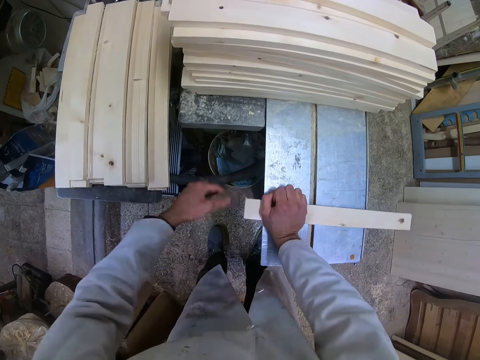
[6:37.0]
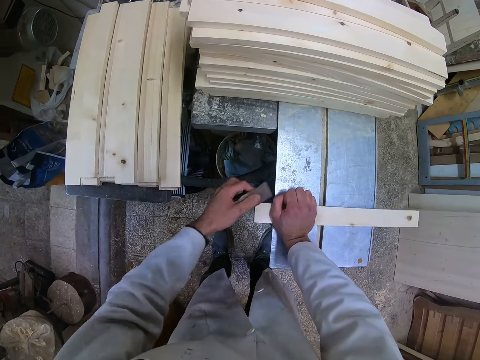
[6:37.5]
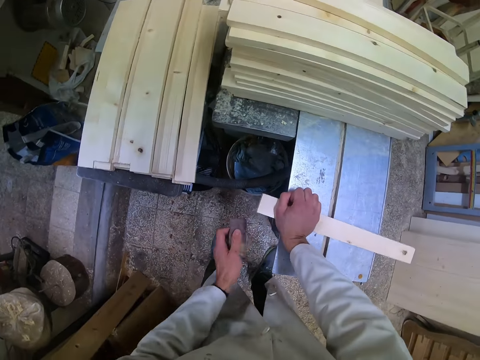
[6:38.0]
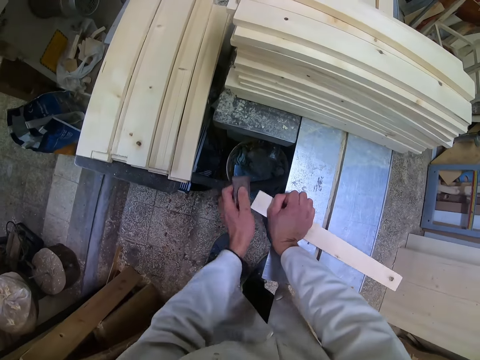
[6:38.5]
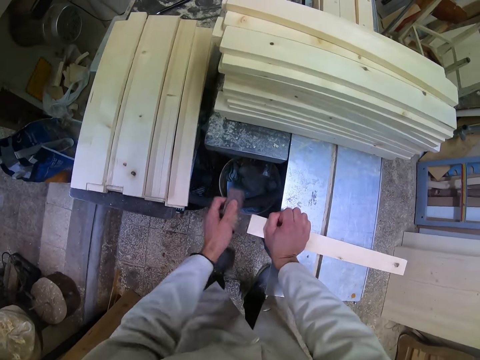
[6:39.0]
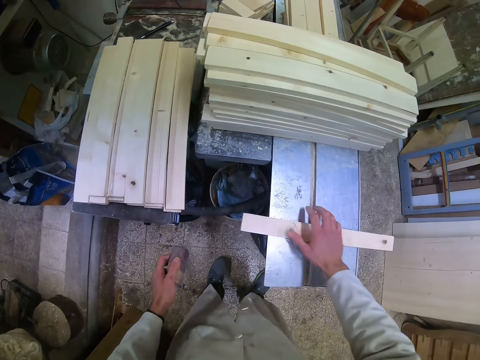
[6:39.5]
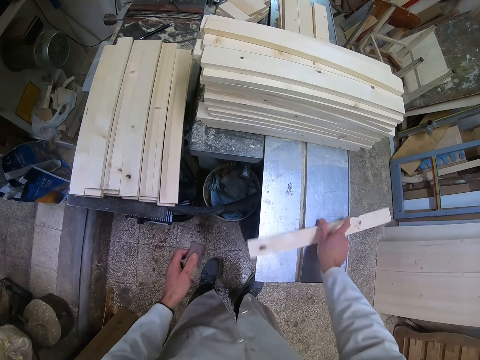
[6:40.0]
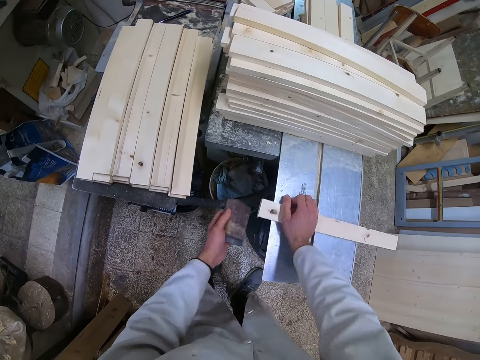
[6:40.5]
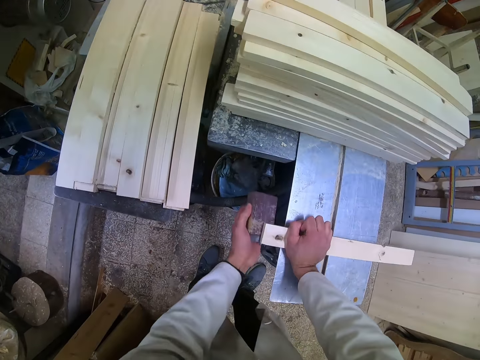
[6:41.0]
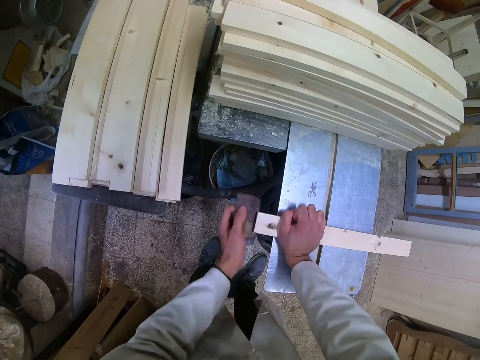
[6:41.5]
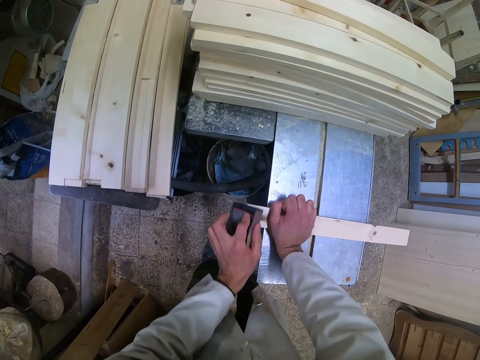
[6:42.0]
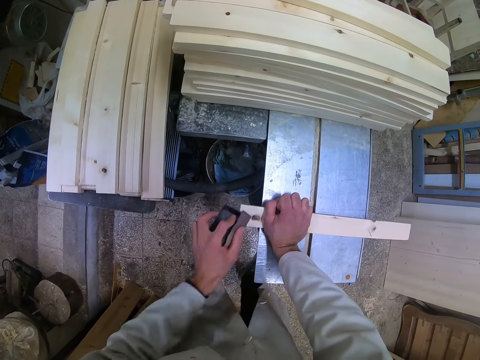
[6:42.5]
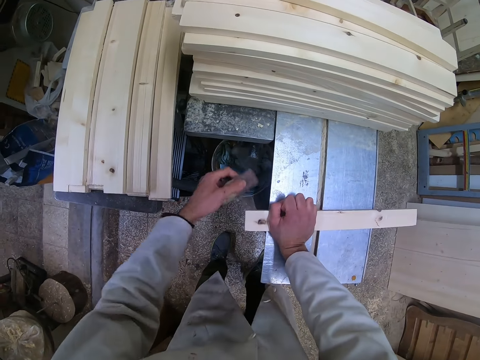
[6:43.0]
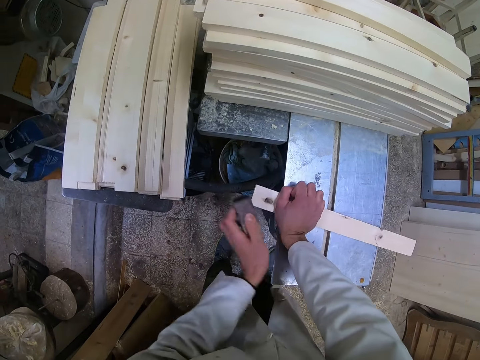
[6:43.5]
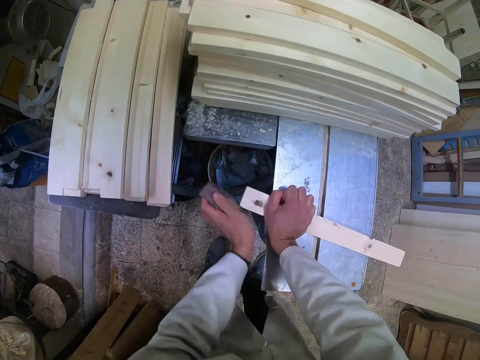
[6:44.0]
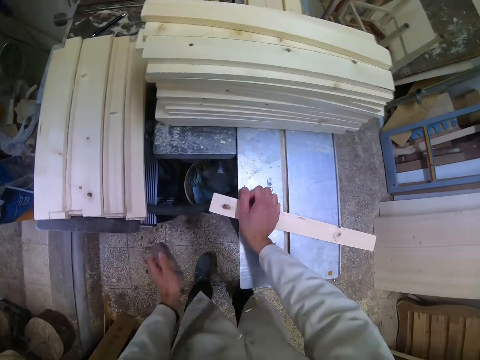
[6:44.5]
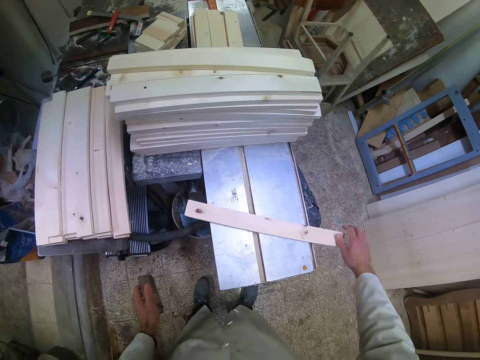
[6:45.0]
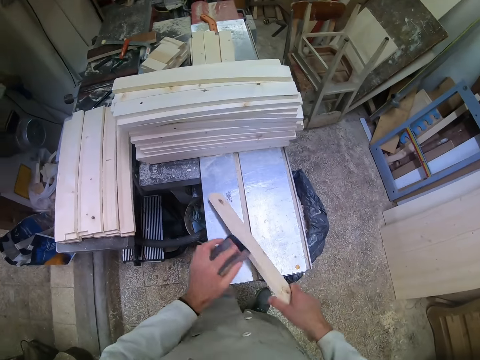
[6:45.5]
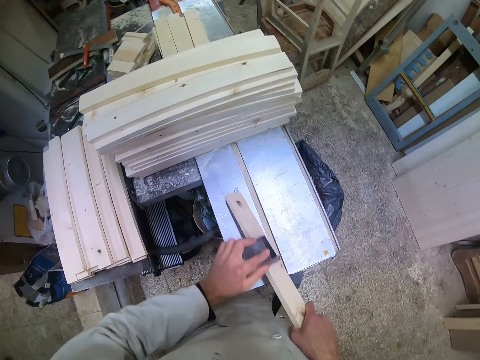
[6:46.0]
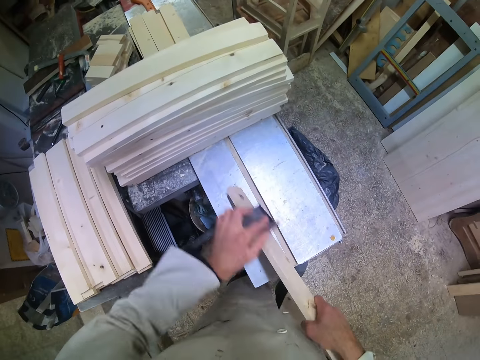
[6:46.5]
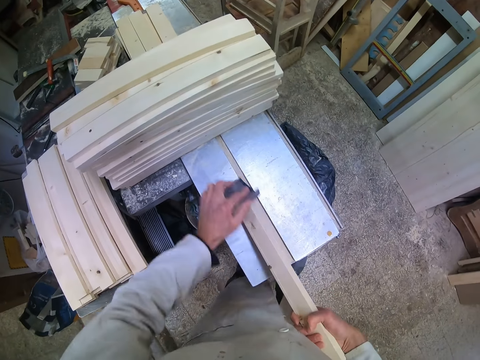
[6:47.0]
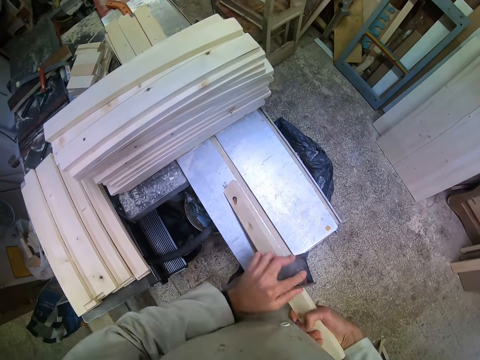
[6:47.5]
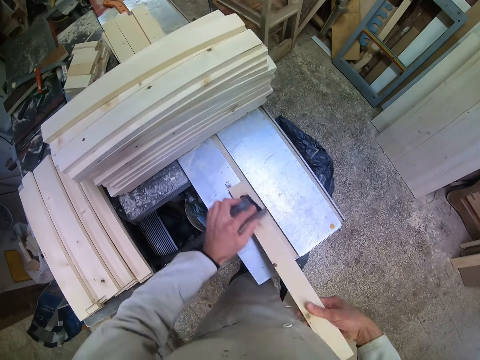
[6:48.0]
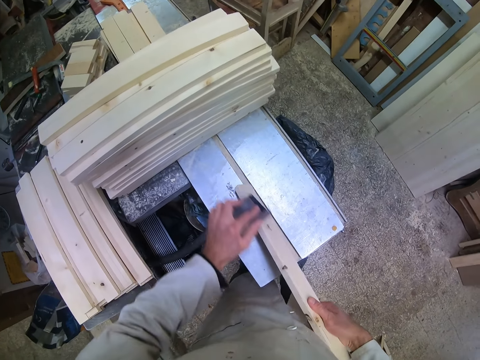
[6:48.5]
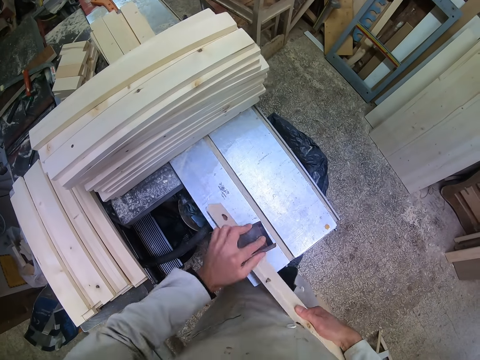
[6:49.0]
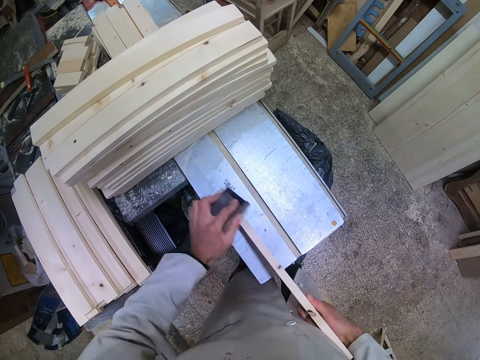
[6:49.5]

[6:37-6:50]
The camera wearer flips the piece of wood. They press the timber on the surface. They smoothen the edge of the piece of wood with the sand paper. They pick the timber and wipe the timber height.

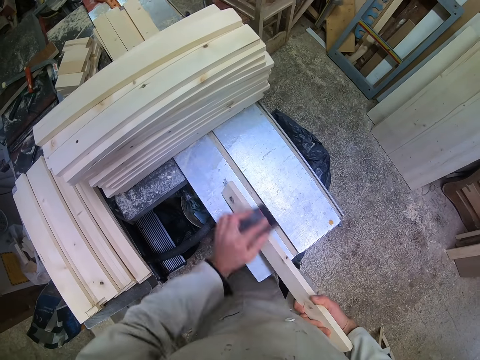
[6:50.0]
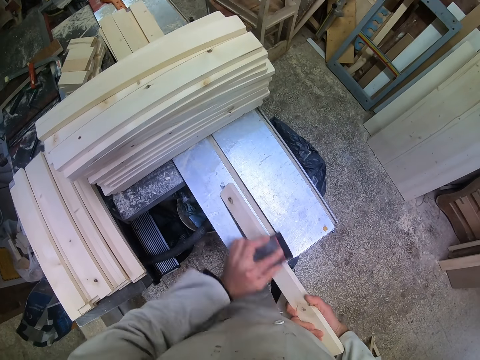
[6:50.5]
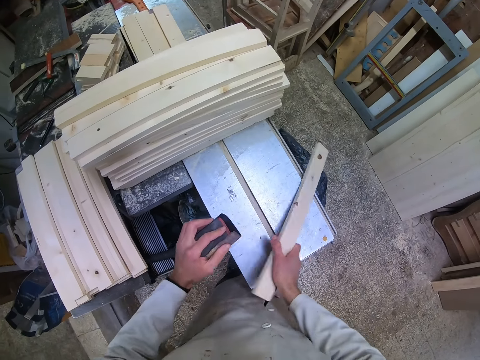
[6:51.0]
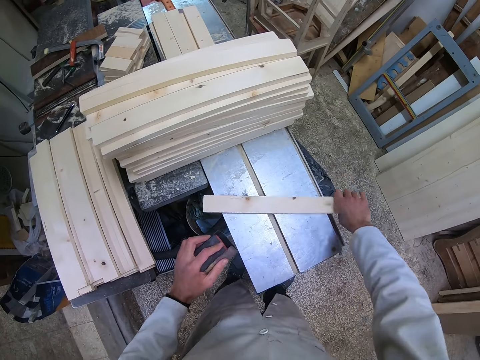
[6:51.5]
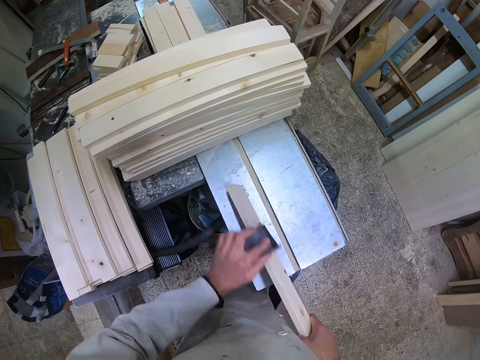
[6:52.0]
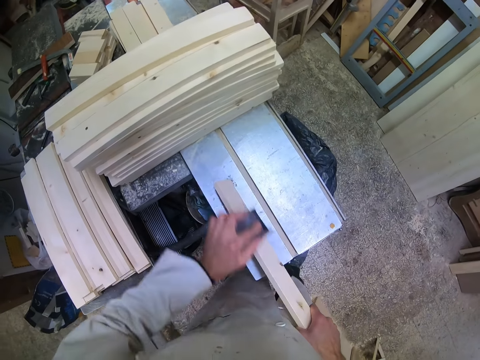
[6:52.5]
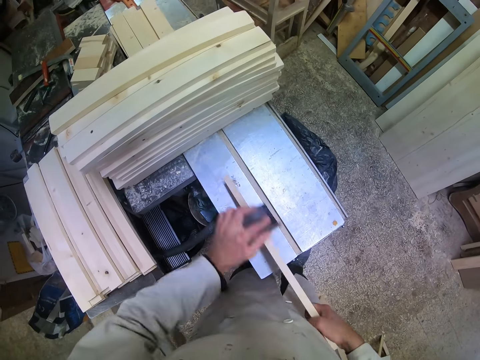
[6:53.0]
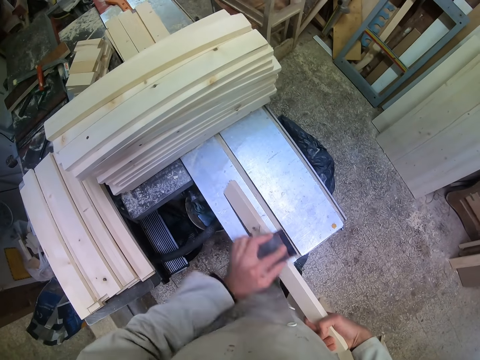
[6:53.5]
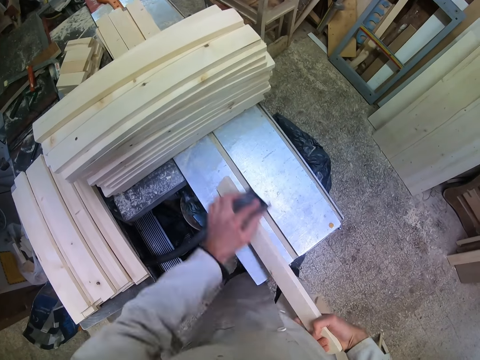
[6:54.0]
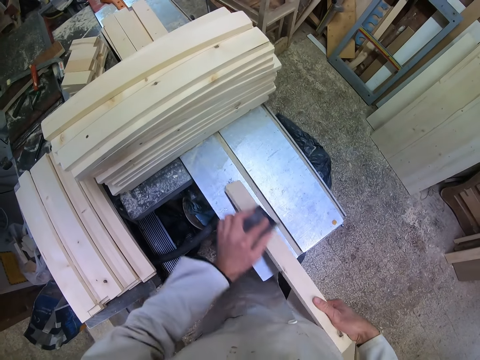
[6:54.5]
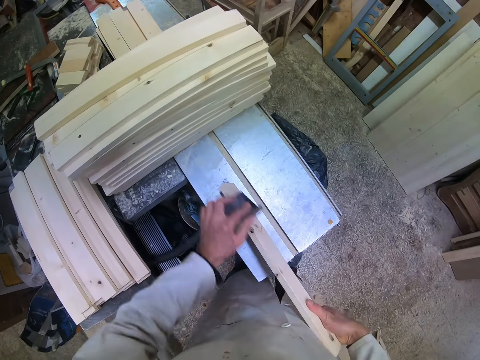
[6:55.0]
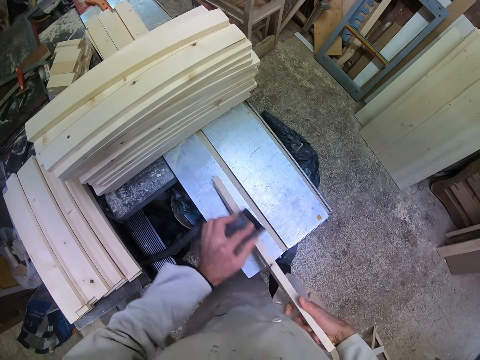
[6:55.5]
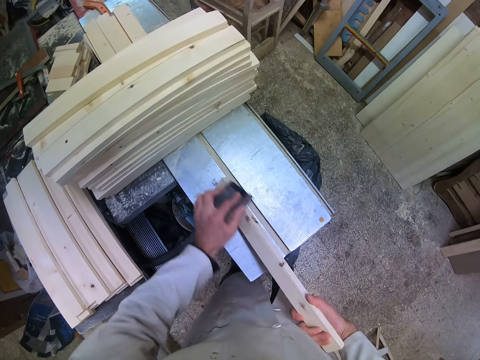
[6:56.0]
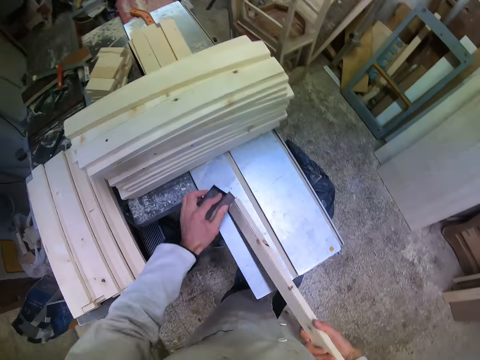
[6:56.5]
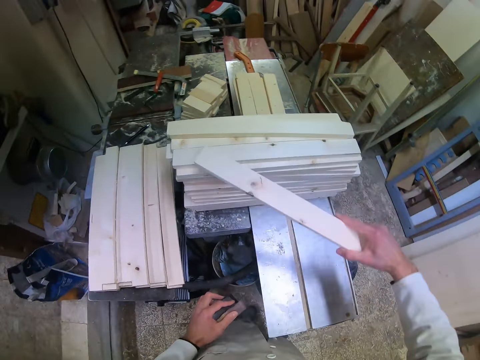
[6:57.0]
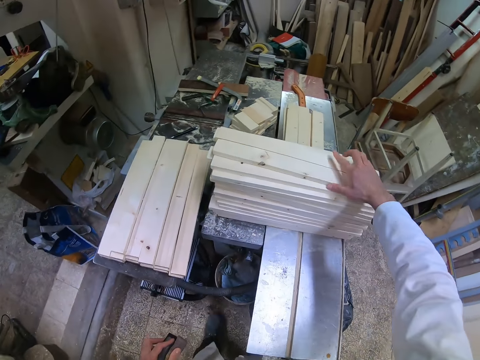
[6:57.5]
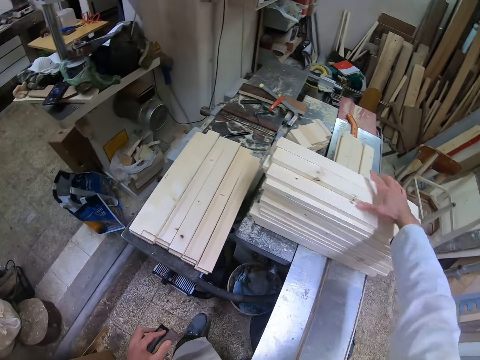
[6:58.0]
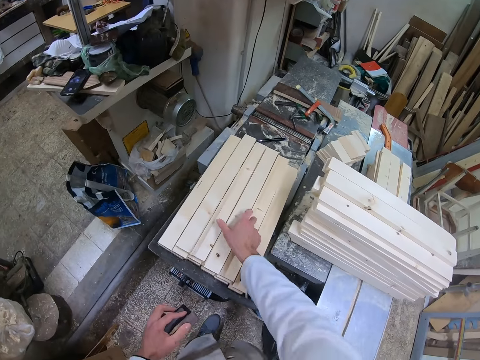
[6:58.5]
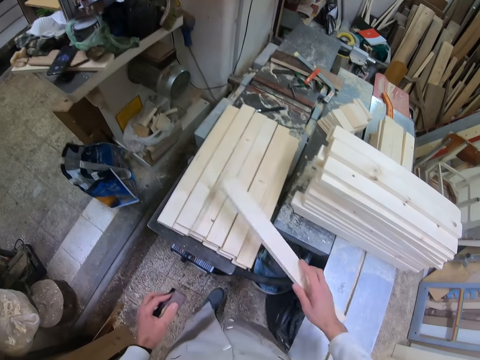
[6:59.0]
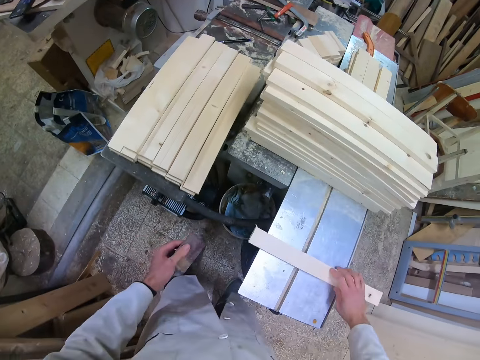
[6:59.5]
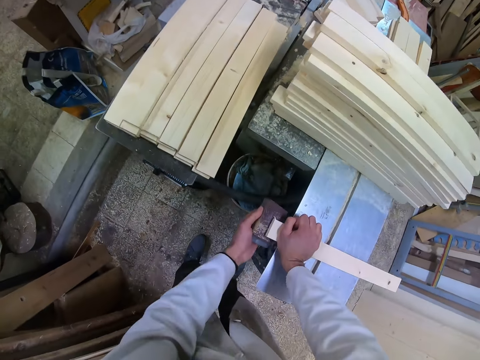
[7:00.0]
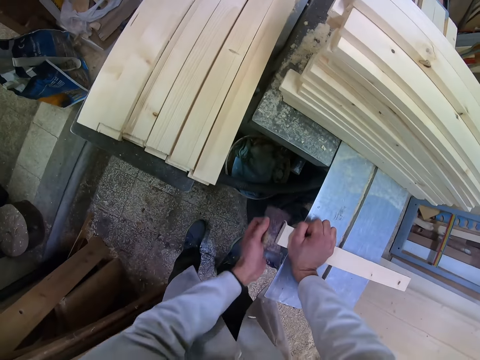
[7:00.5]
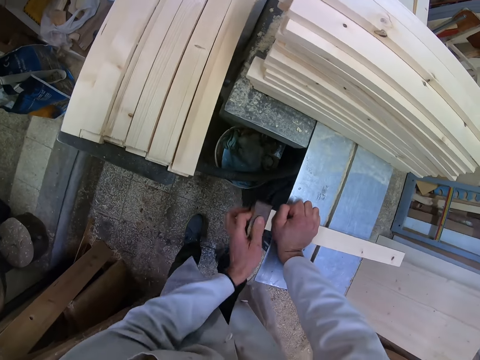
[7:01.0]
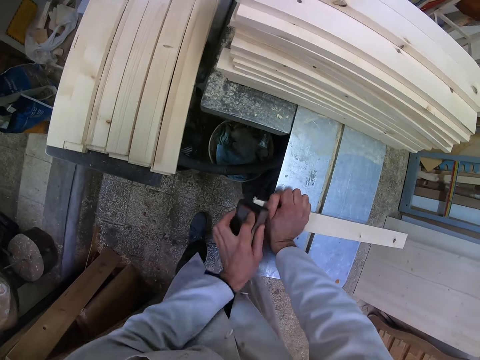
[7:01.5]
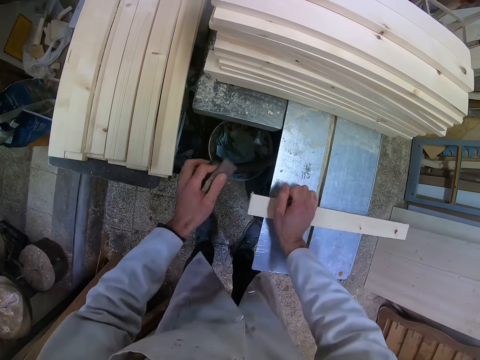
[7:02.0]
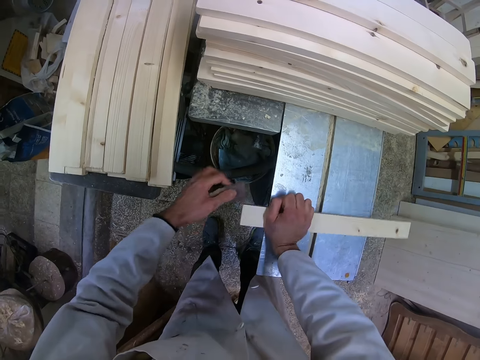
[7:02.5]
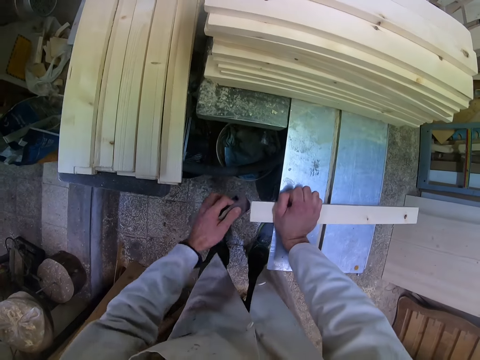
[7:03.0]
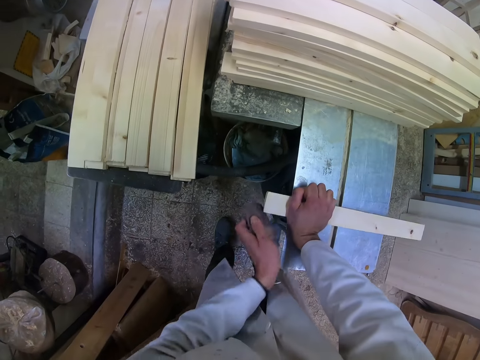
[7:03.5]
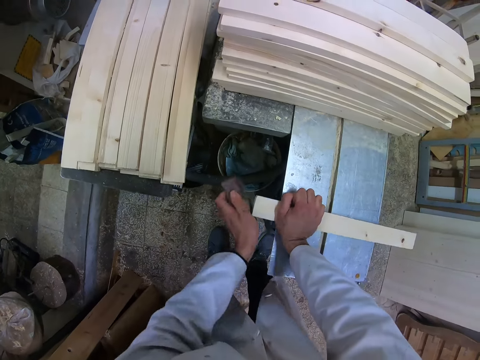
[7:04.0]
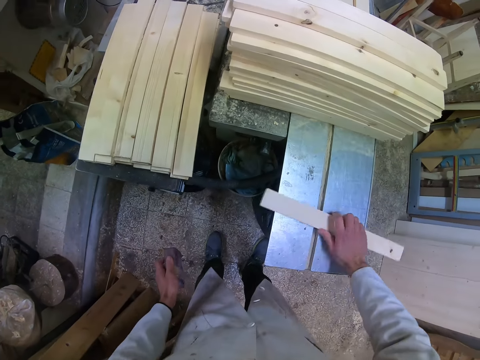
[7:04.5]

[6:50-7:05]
The camera wearer places the timber on the surface. He flips the piece of wood. He smoothens the height of the piece of wood with the sand paper. He grabs timber from the opposite side. He drops the piece of wood on the other pieces of wood on the cutting machine. He picks up another piece of wood from another lot on the left with his right hand. He drops the sandpaper on the cutting machine. He places the timber on a flat surface. He smoothens one end of the piece of wood with the sand paper.
